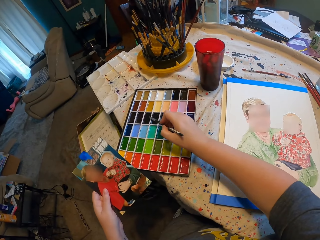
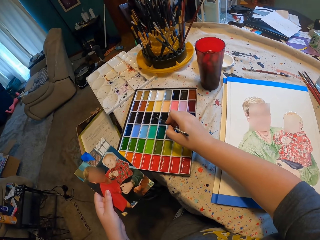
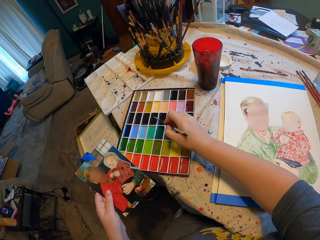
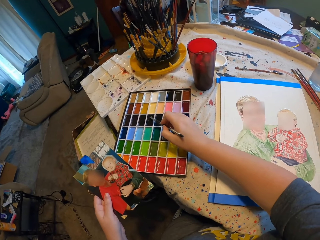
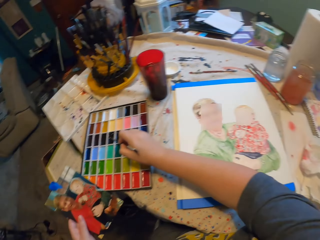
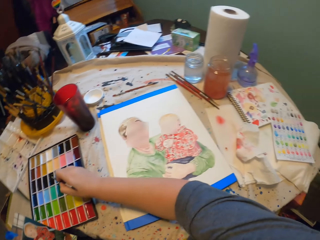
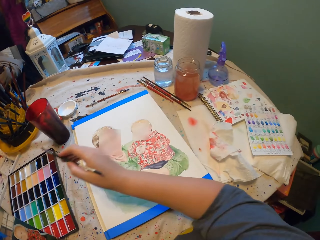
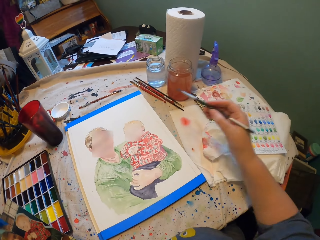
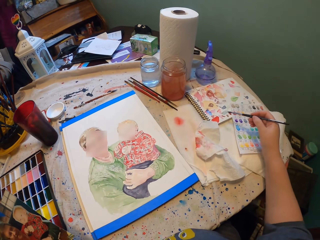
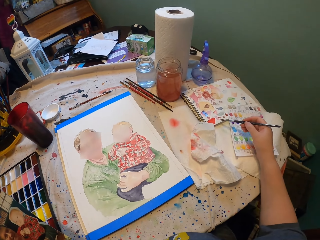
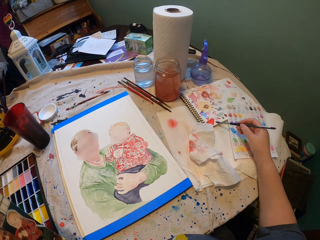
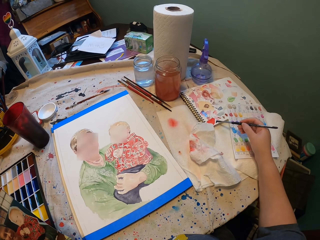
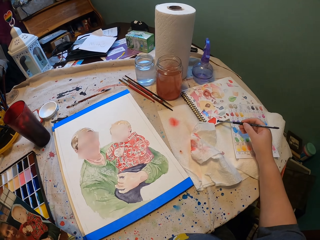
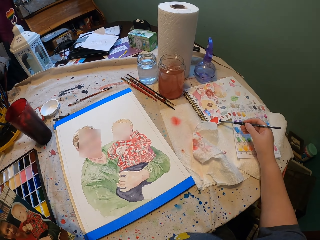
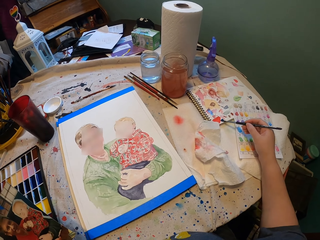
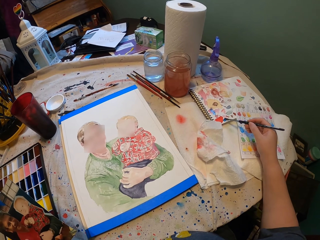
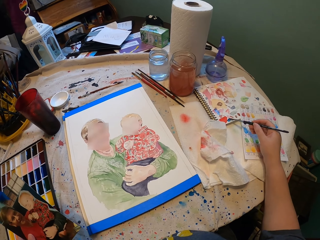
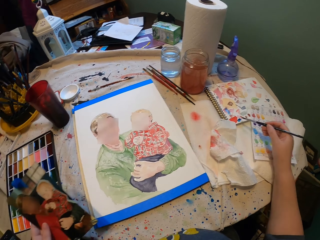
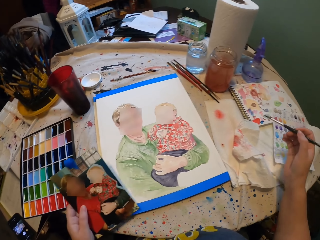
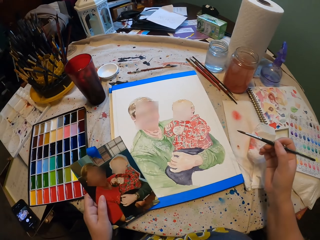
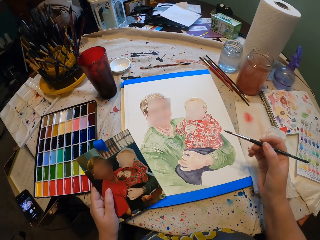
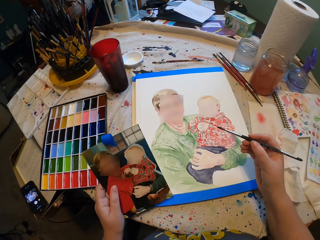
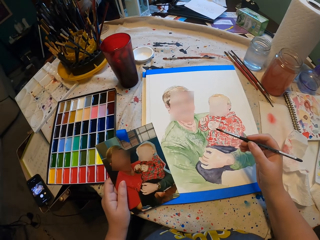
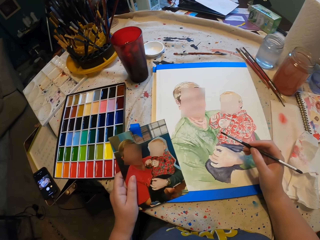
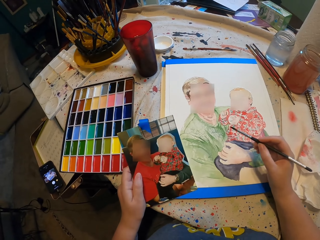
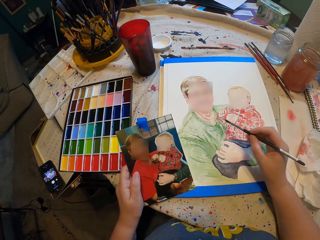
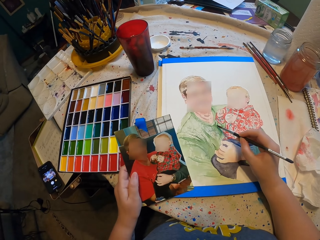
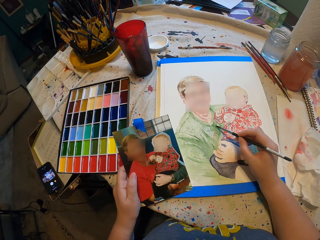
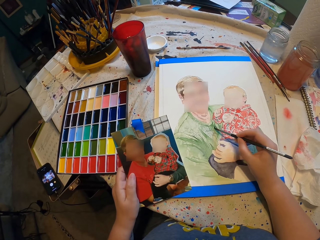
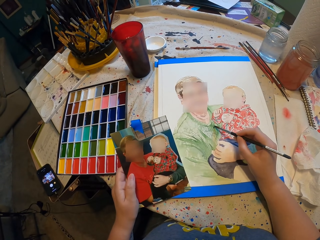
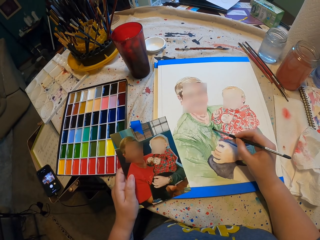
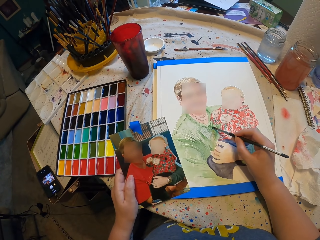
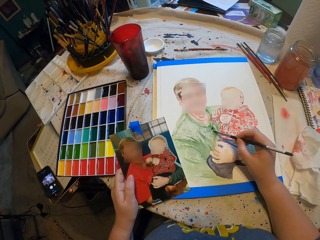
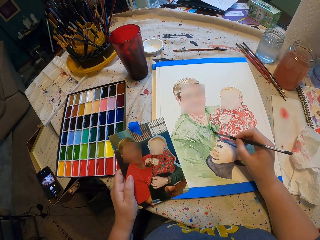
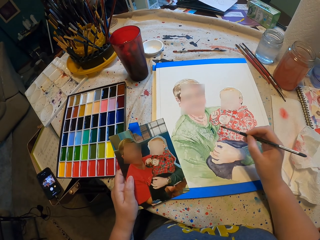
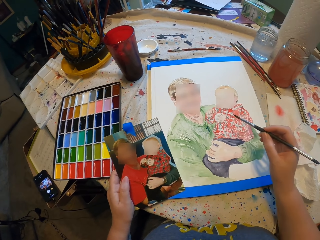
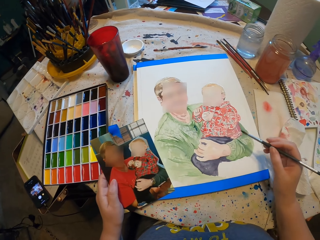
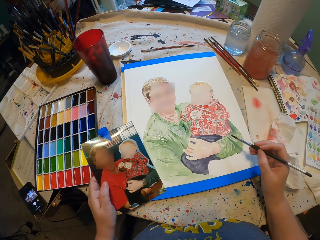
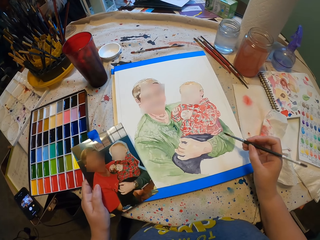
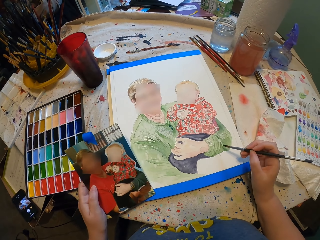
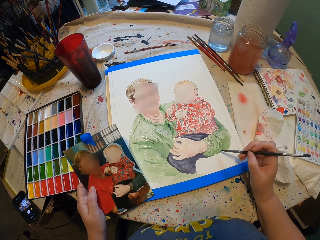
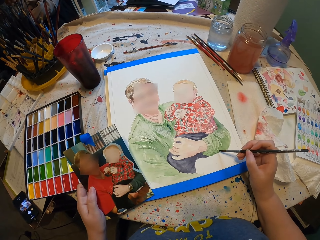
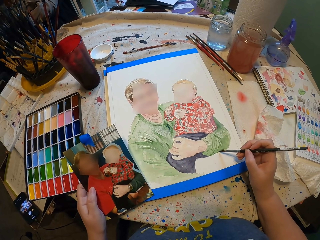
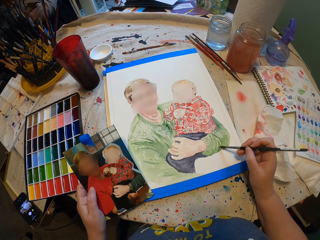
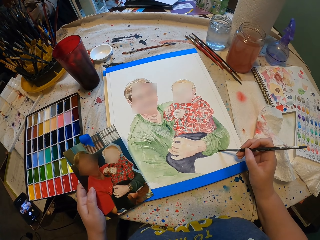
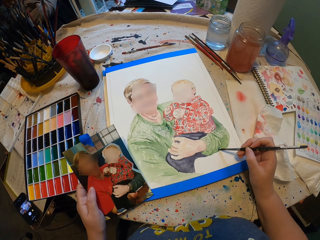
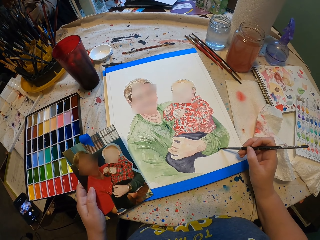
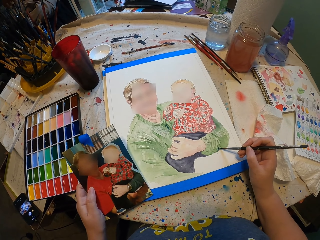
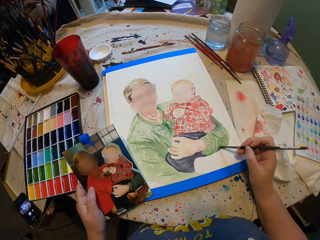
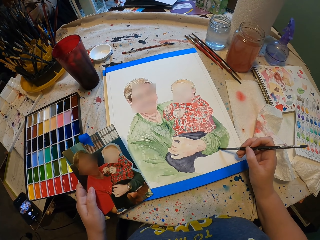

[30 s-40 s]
The camera wearer dips the paint brush in paint. They paint on a notebook. They paint.

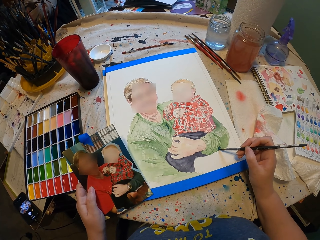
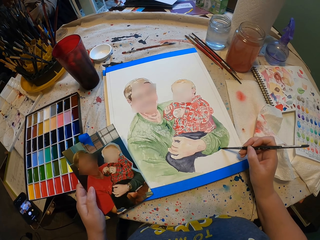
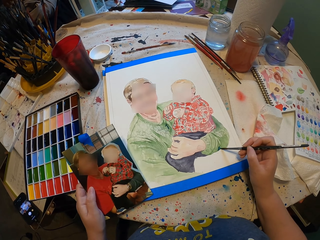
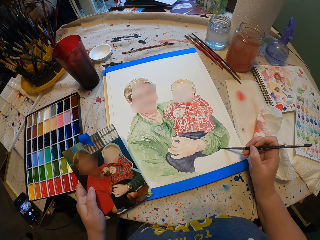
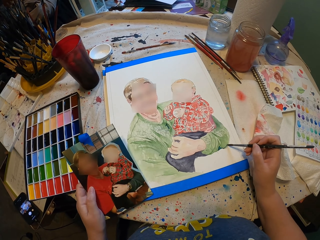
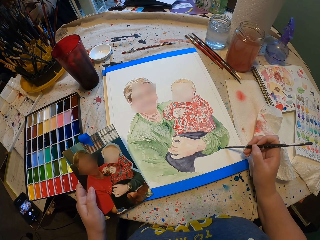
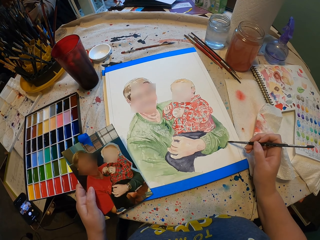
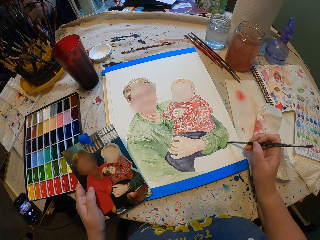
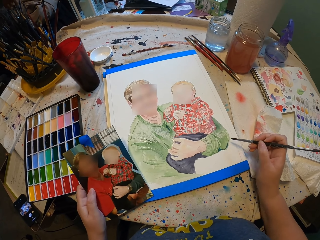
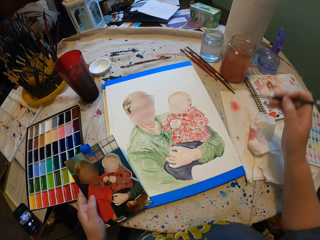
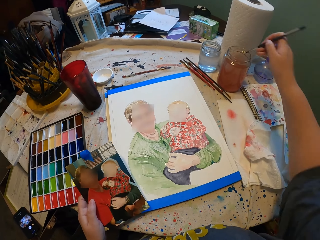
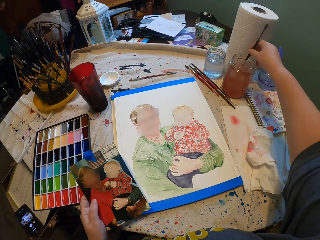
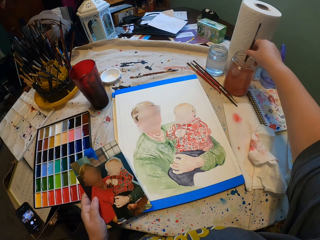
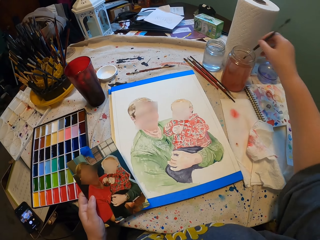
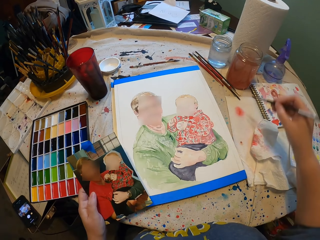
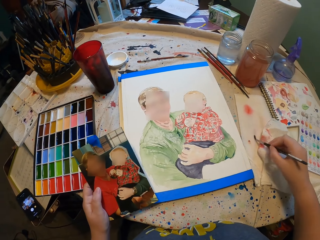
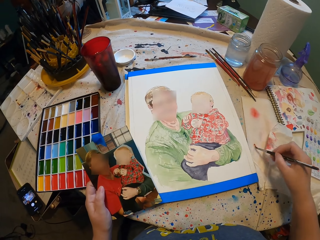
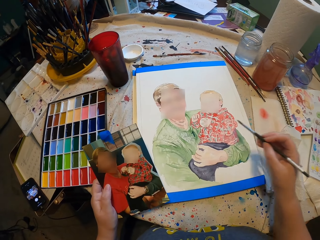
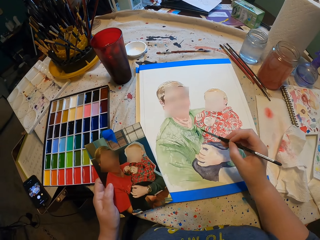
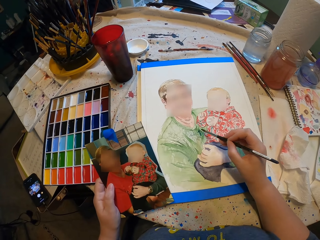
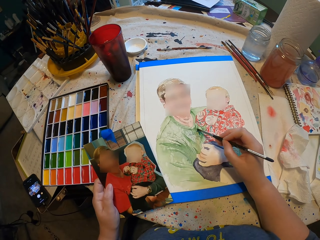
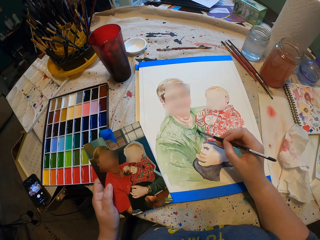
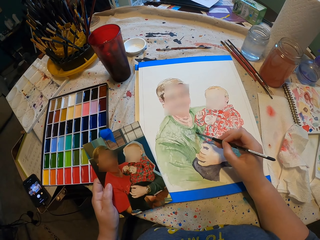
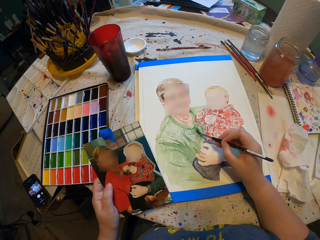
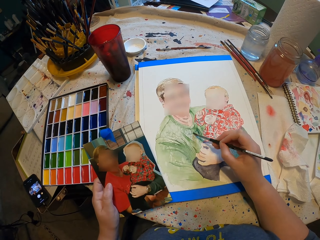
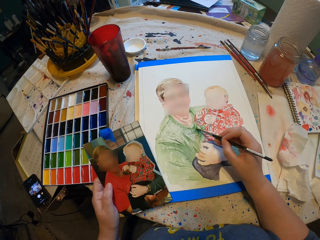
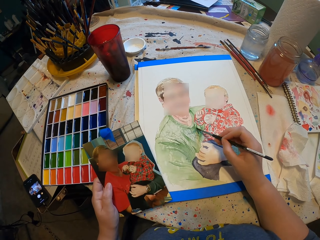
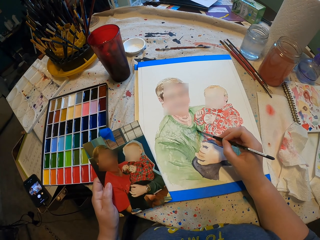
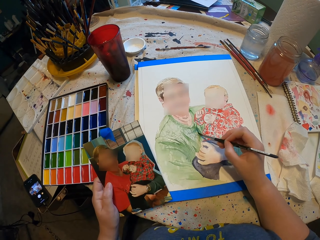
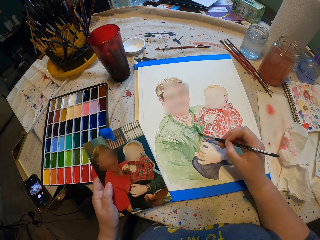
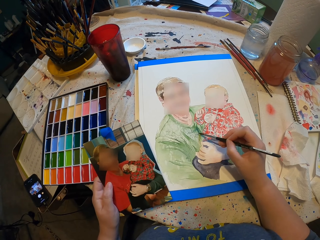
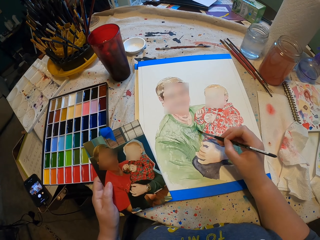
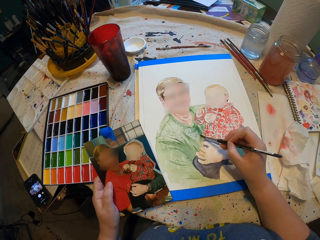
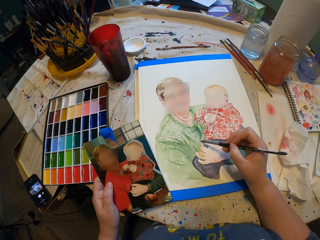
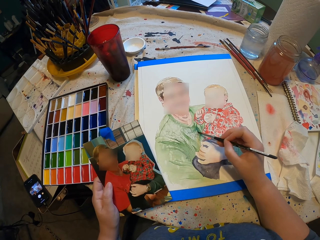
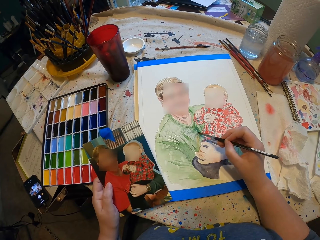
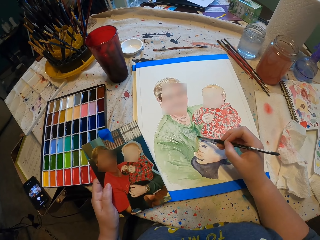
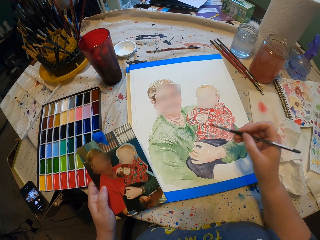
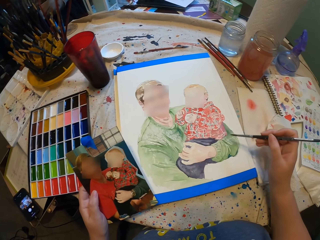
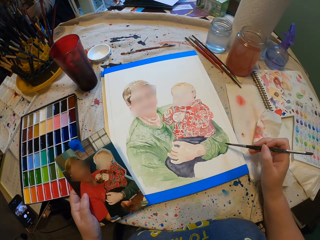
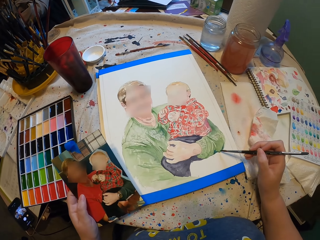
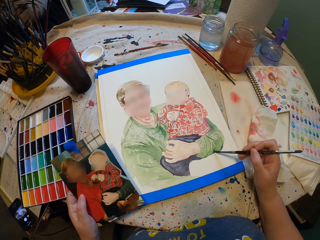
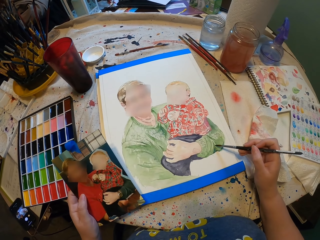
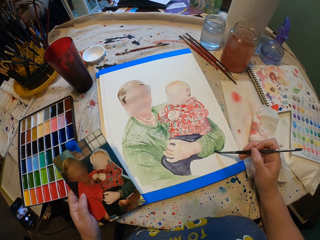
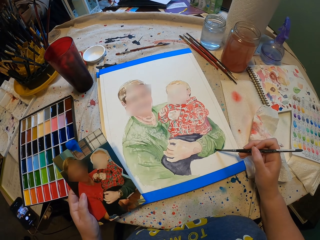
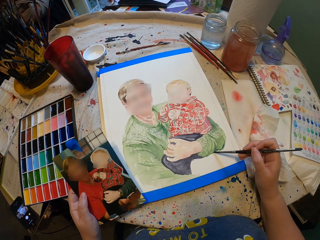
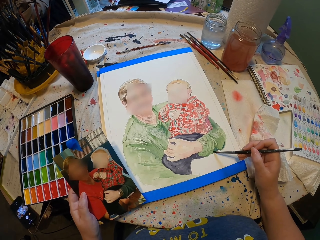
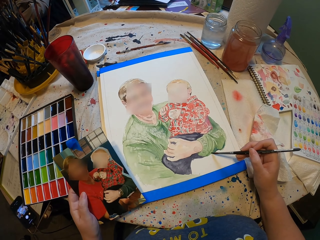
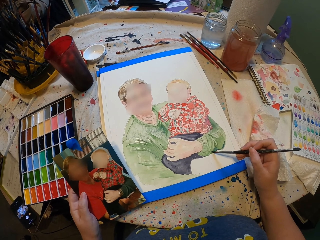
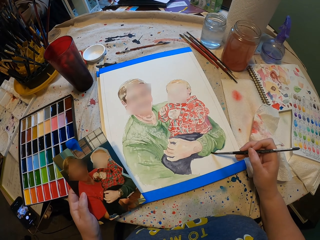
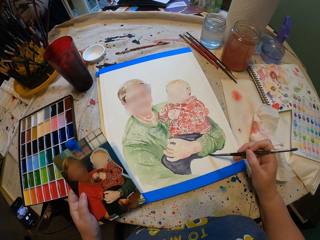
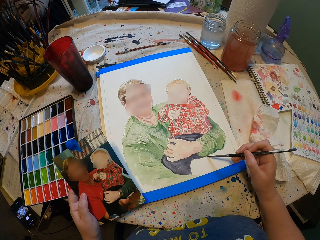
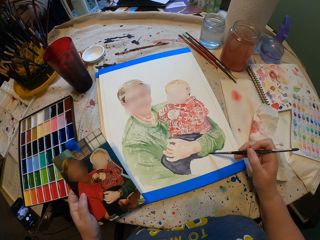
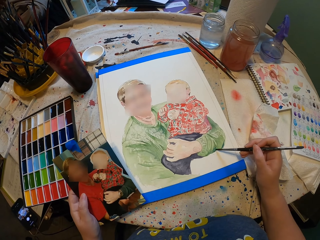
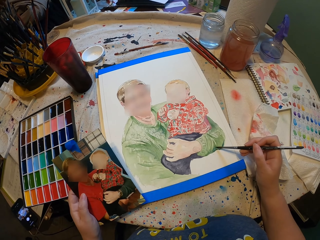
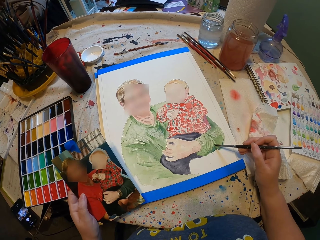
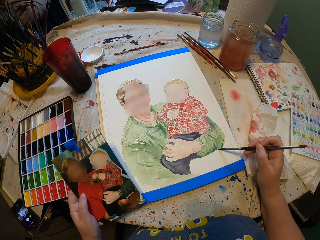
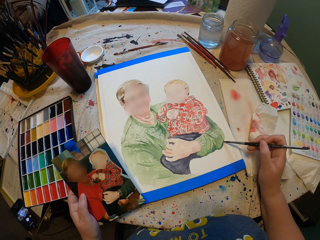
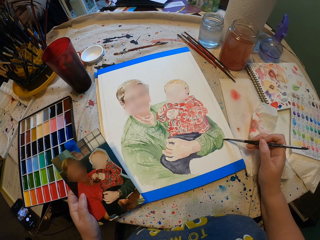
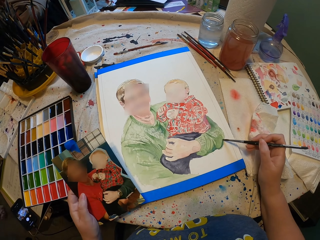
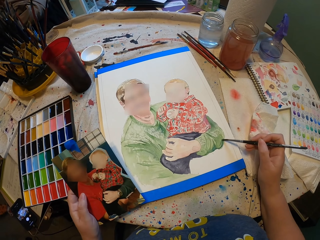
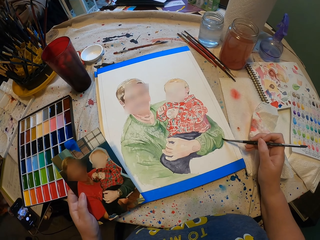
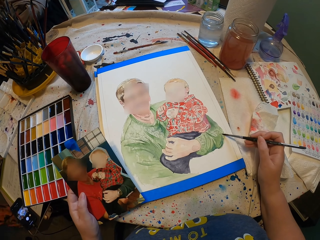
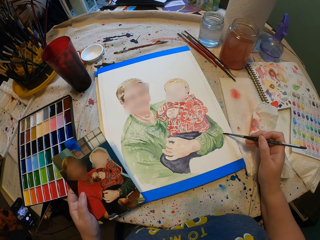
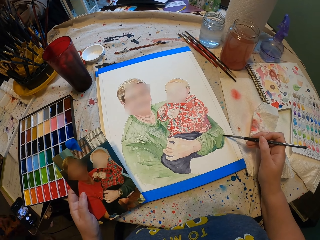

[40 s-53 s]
The camera wearer dips the paint brush in water. They wipe the paint brush. They paint.
